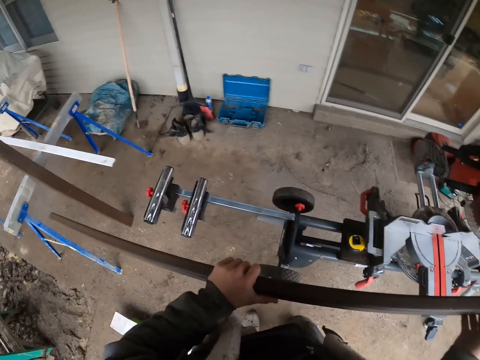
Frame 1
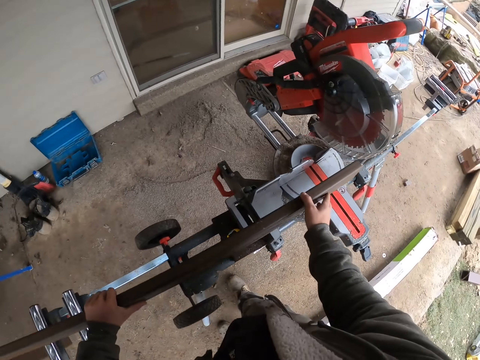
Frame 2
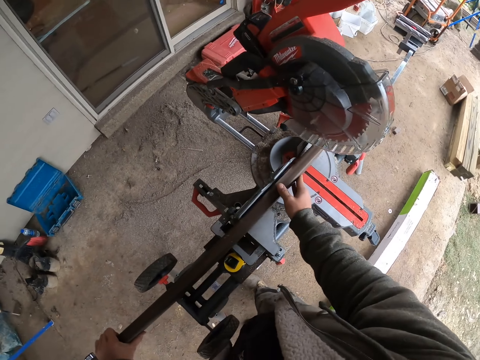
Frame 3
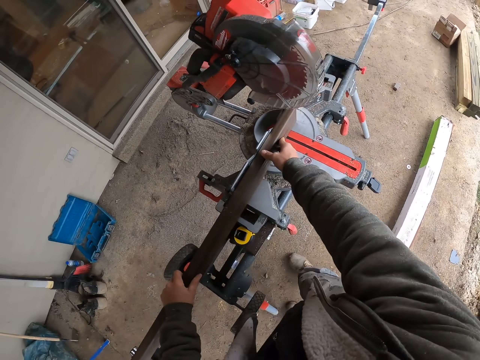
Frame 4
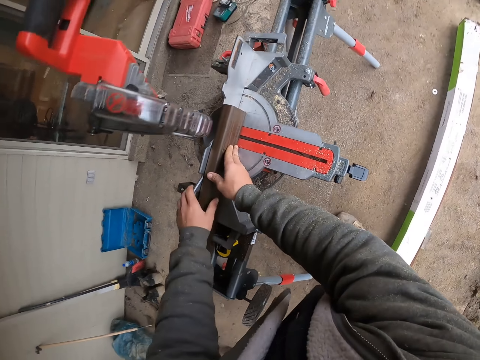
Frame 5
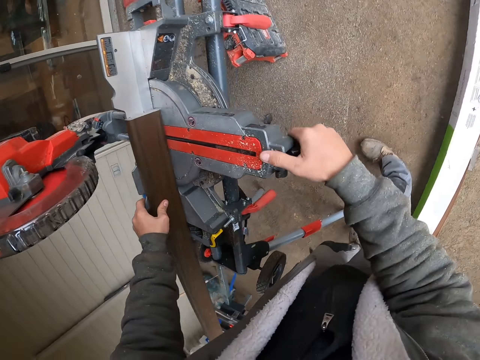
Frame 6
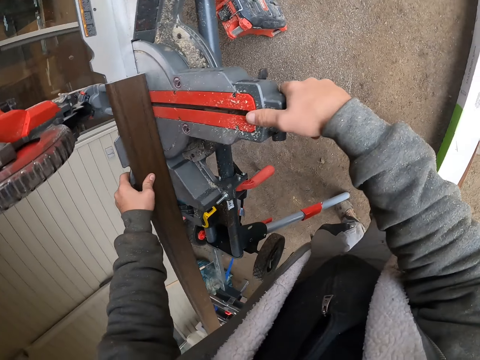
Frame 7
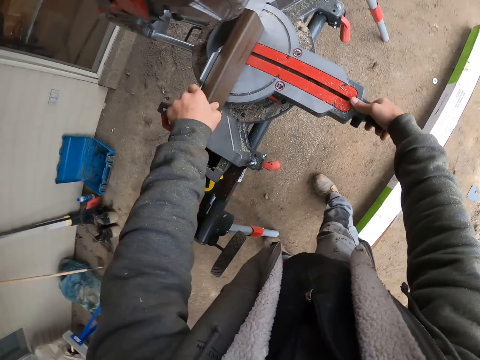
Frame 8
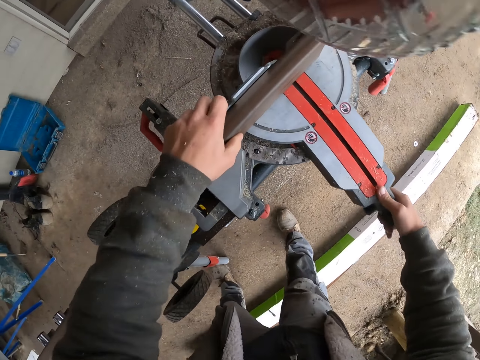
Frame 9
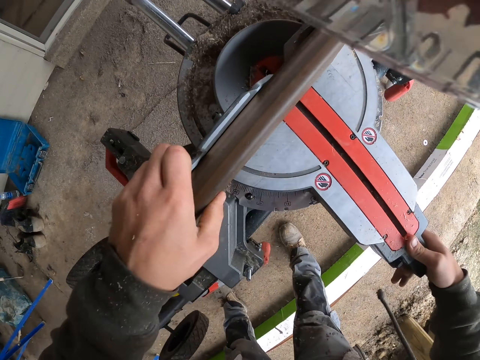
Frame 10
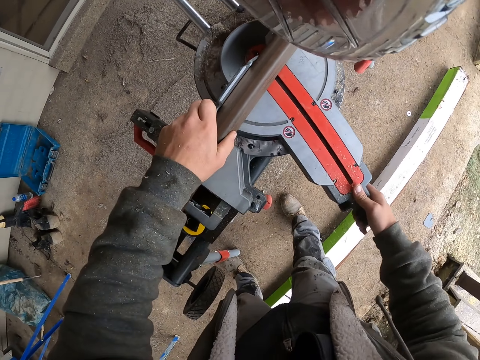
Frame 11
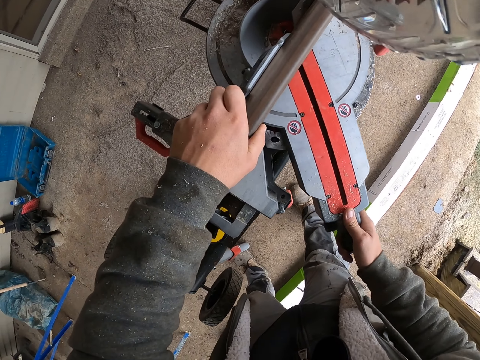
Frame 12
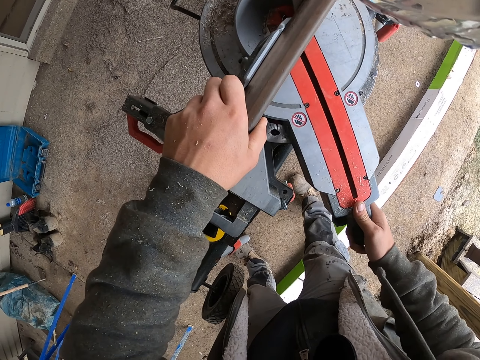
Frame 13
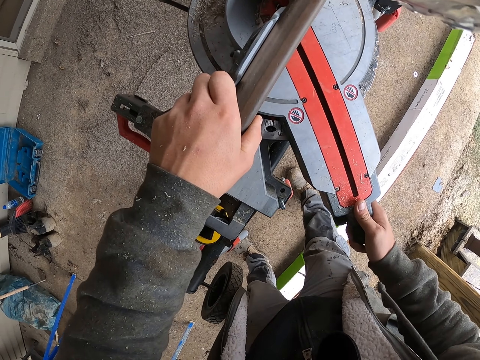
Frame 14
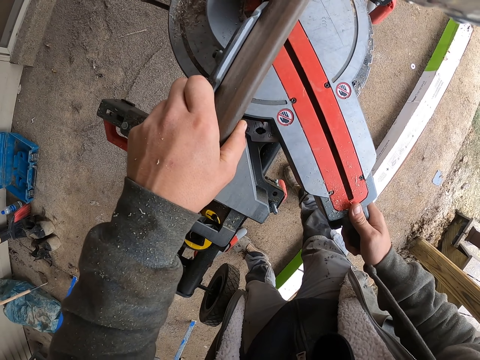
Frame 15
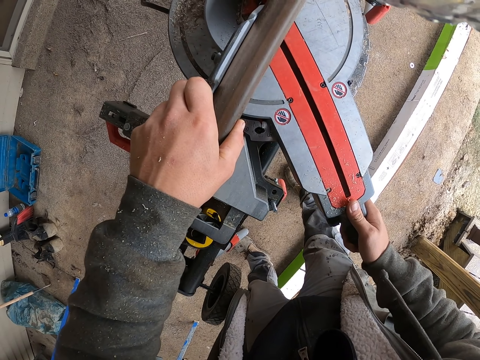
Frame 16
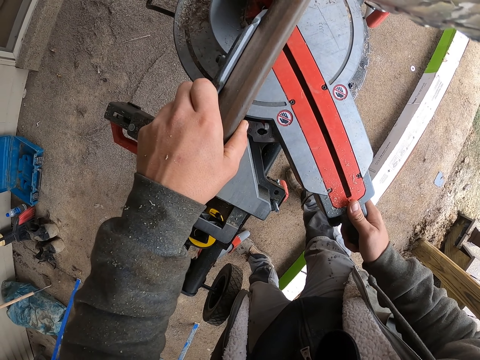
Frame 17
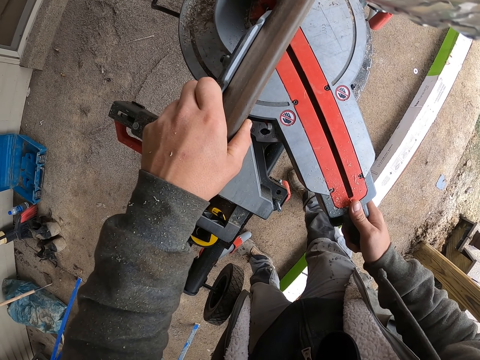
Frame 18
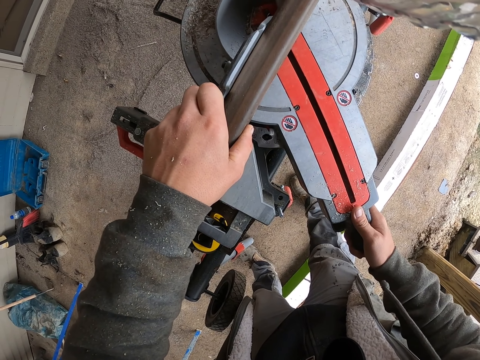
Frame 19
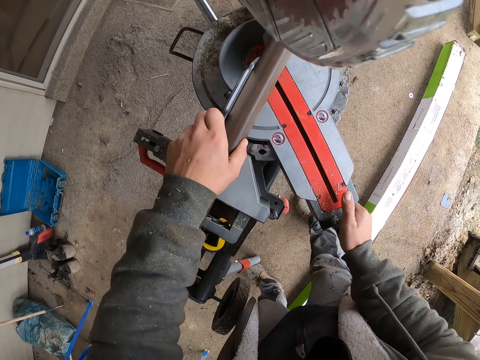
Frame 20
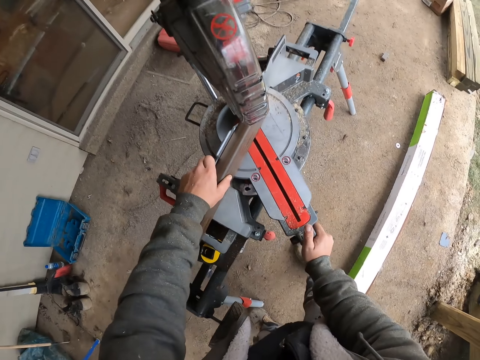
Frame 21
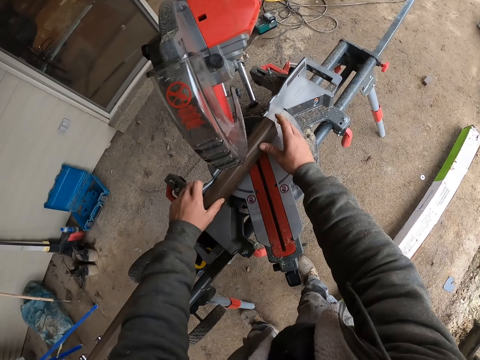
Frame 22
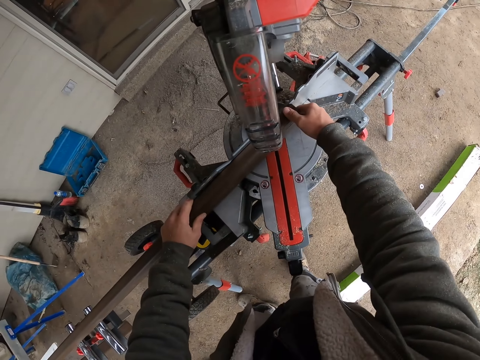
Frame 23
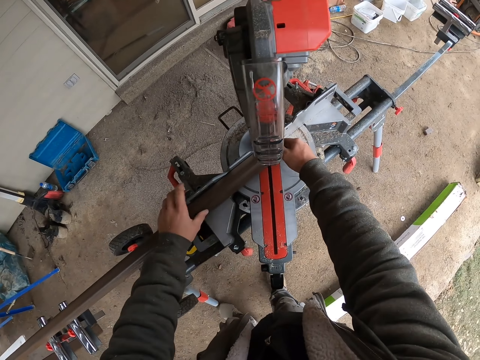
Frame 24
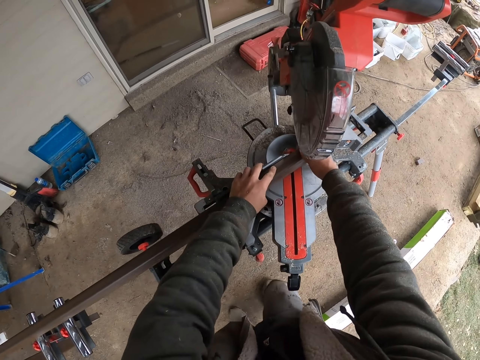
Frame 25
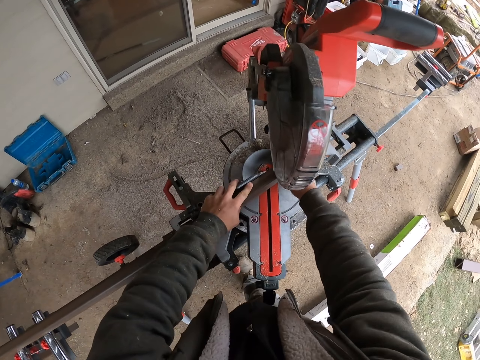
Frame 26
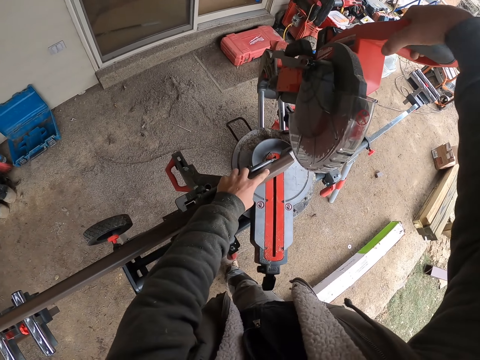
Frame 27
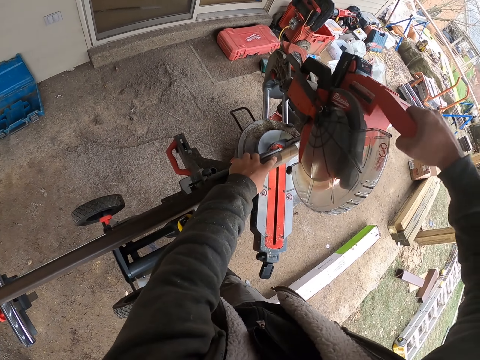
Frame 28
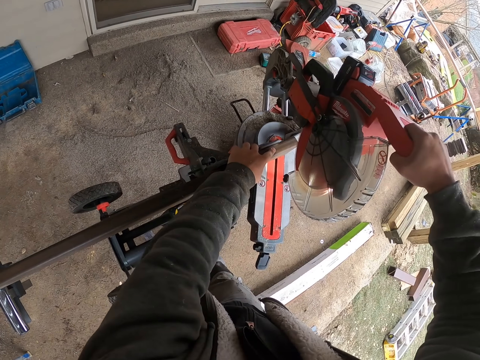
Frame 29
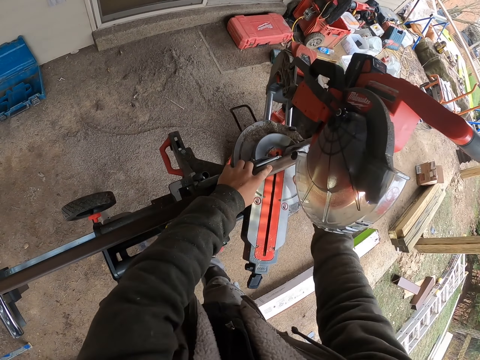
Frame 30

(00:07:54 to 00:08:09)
The camera wearer turns the metal. They level the machine.

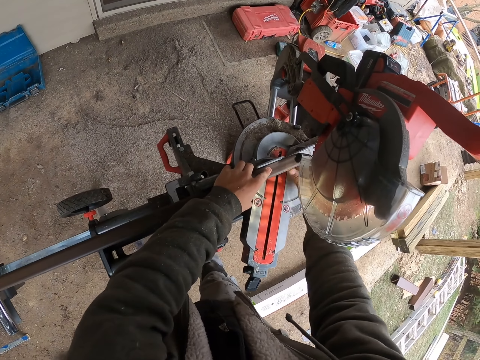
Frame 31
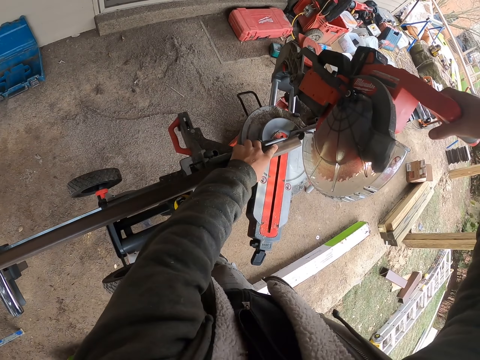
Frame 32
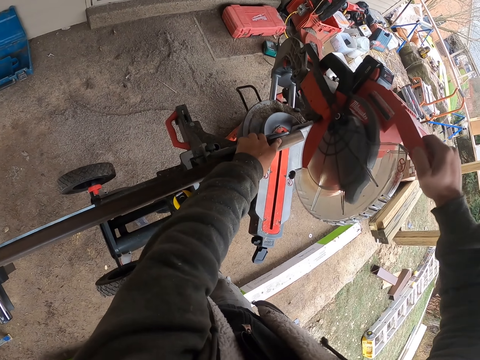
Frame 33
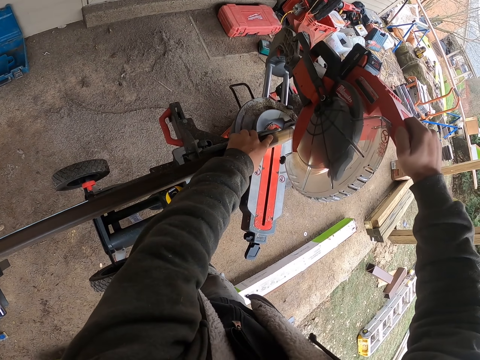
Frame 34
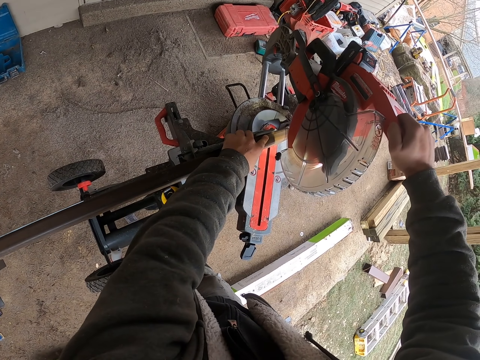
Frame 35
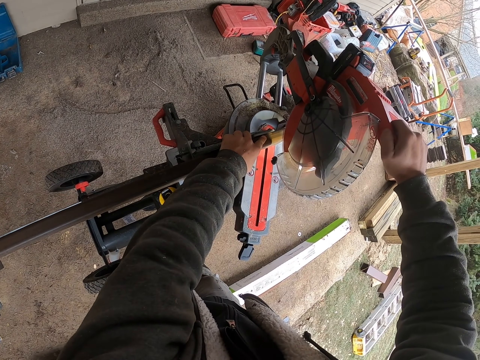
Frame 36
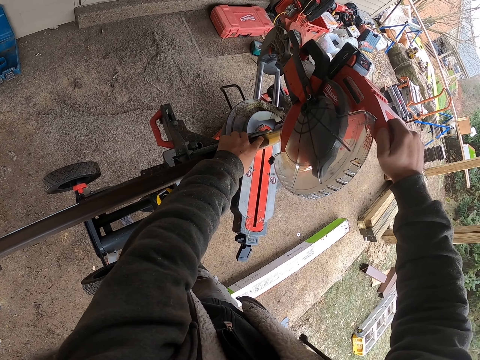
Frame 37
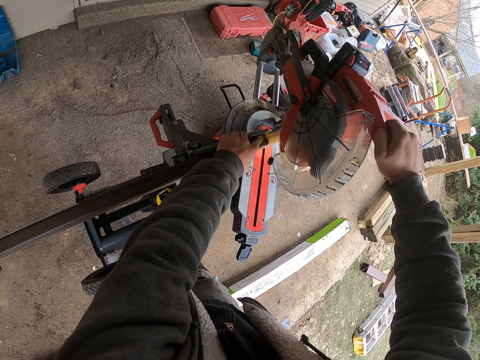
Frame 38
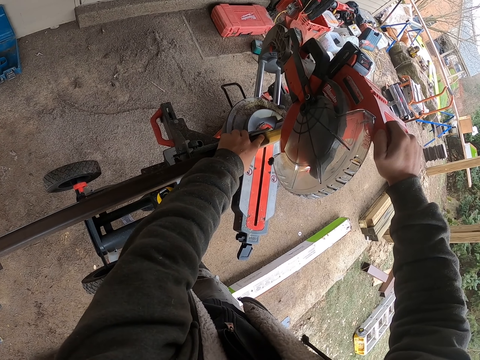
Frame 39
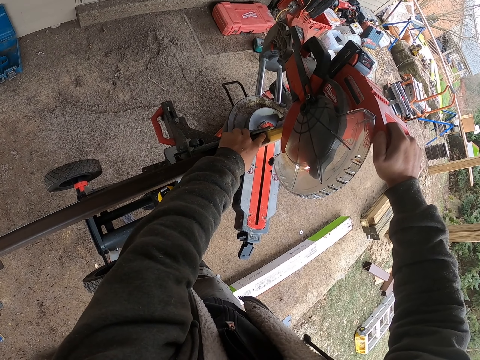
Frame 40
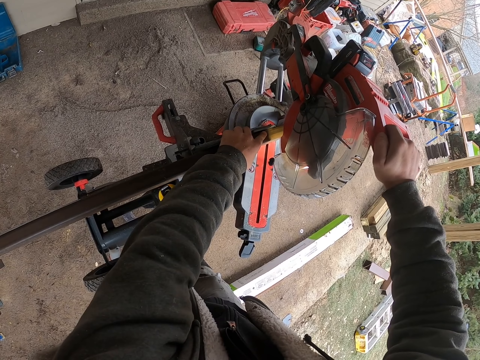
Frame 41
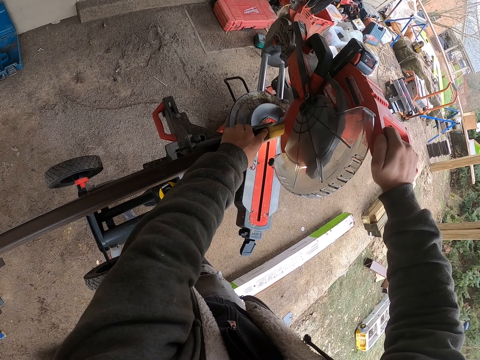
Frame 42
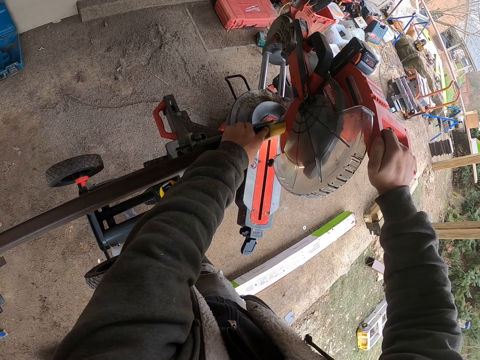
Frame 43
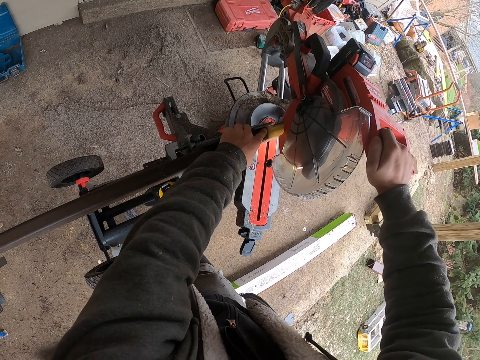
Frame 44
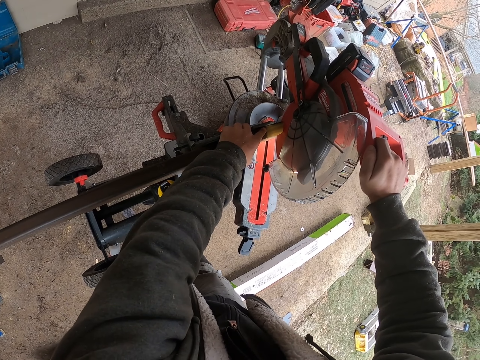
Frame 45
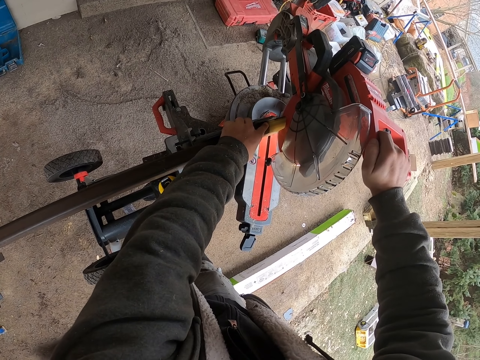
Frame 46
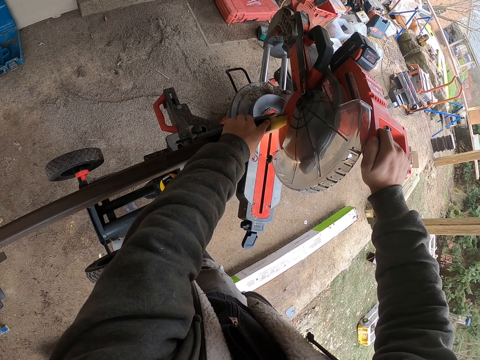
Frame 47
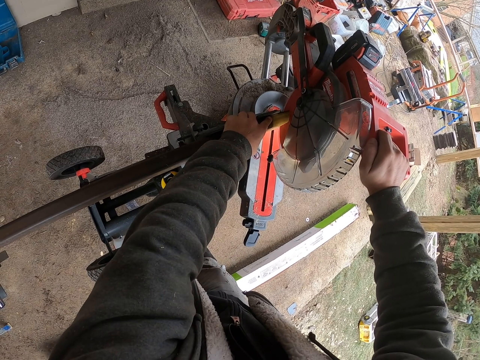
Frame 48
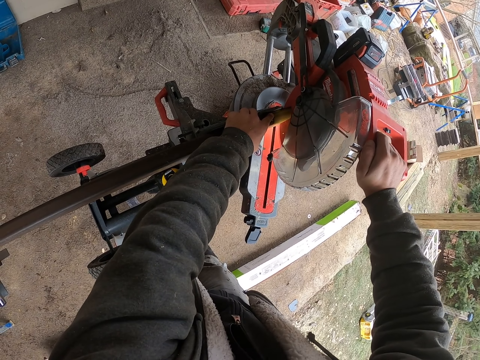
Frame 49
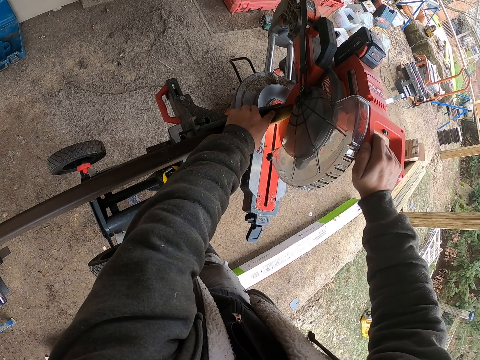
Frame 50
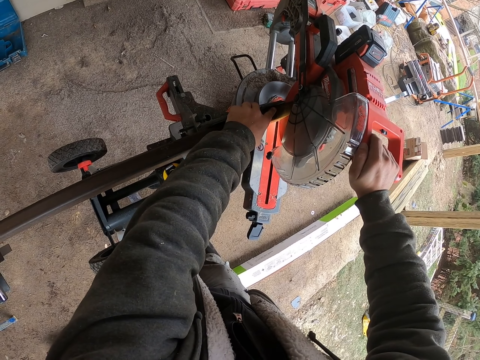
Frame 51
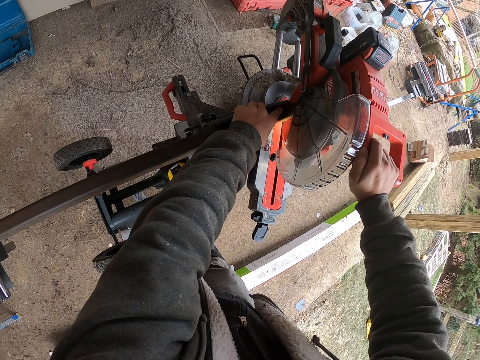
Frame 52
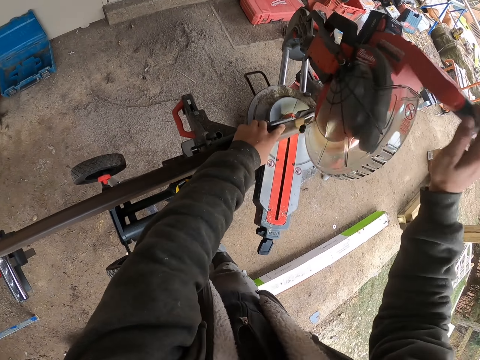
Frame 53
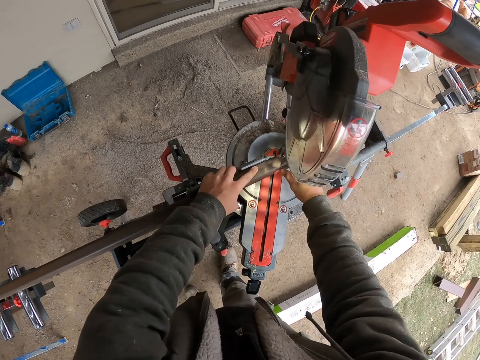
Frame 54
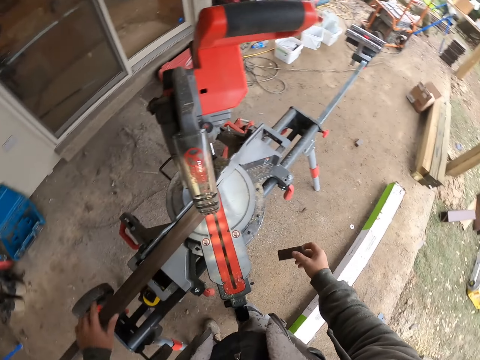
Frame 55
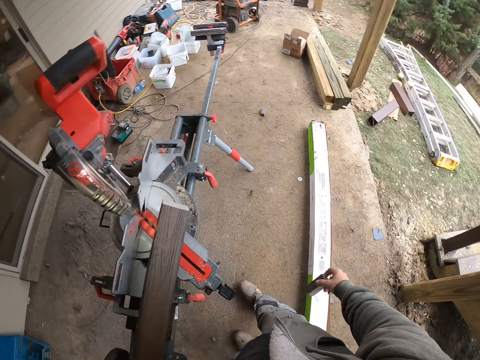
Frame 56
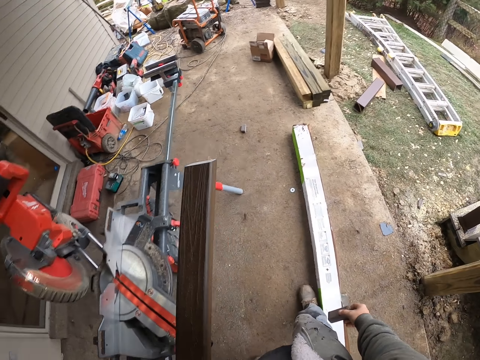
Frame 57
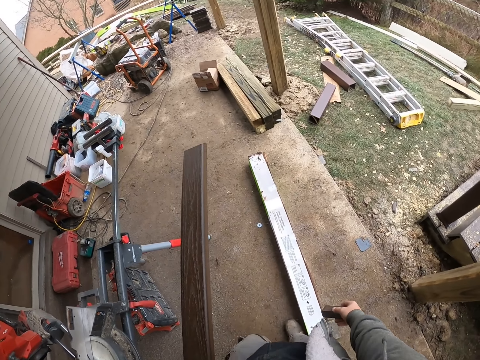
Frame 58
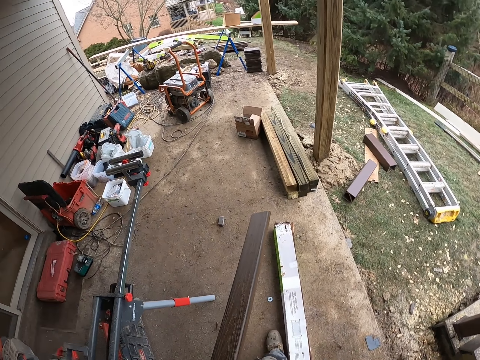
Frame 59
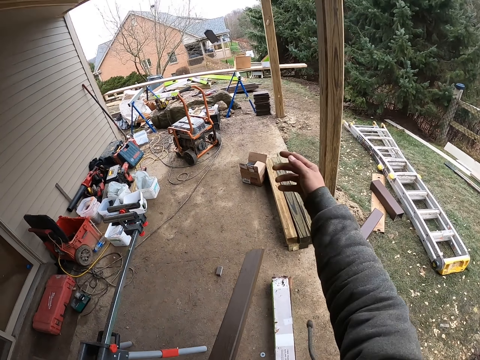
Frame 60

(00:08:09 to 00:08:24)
The camera wearer cuts the metal. They take the small pieces of metal.
